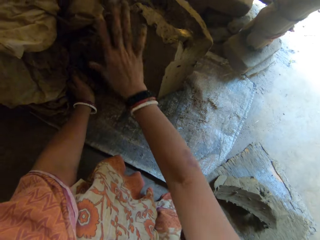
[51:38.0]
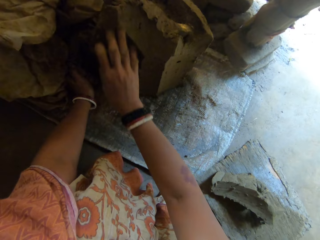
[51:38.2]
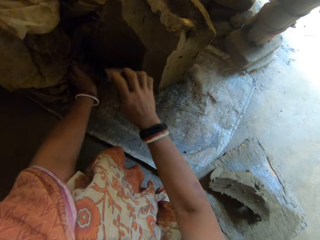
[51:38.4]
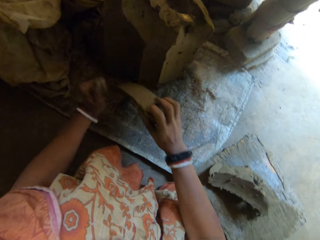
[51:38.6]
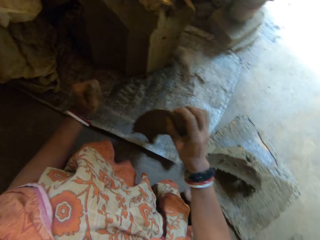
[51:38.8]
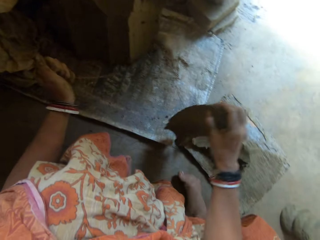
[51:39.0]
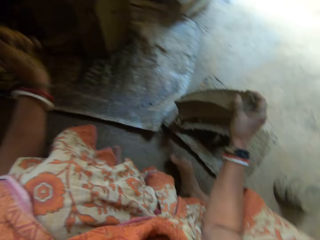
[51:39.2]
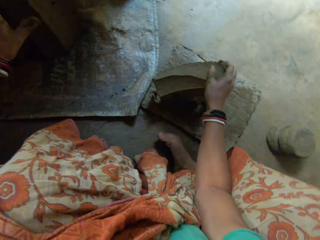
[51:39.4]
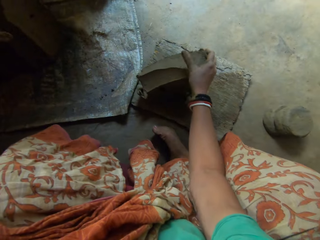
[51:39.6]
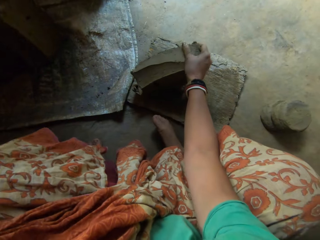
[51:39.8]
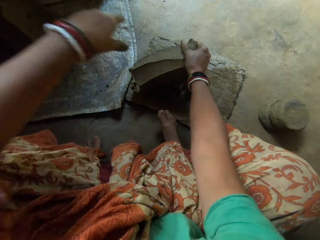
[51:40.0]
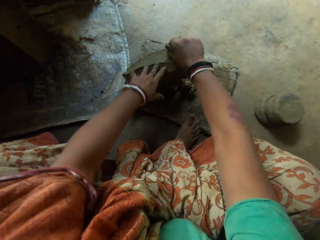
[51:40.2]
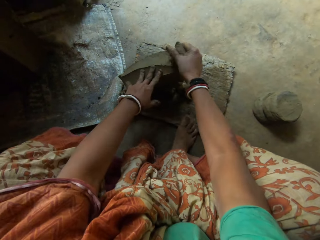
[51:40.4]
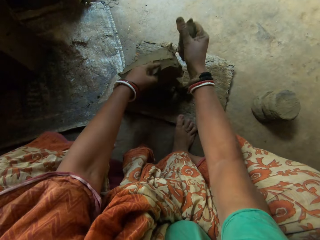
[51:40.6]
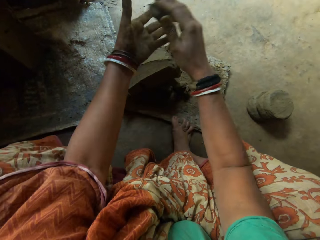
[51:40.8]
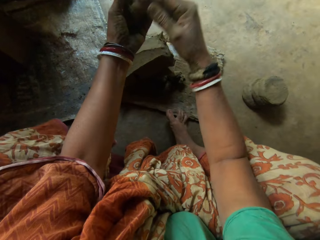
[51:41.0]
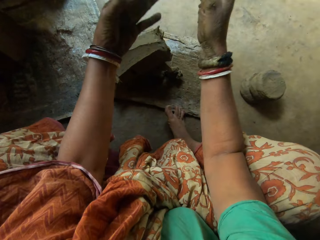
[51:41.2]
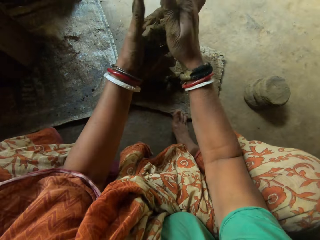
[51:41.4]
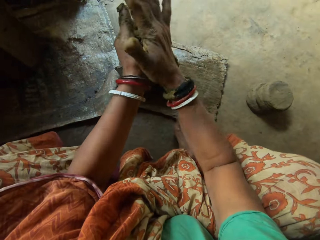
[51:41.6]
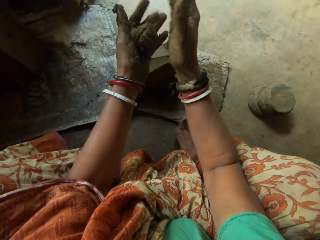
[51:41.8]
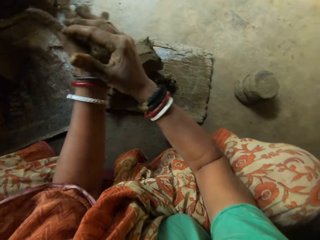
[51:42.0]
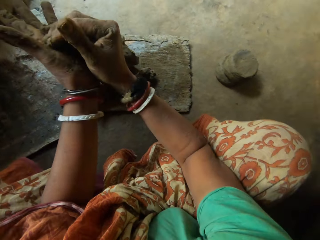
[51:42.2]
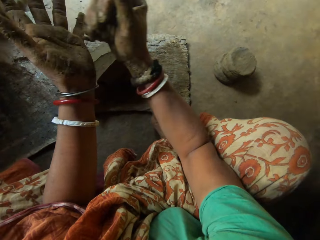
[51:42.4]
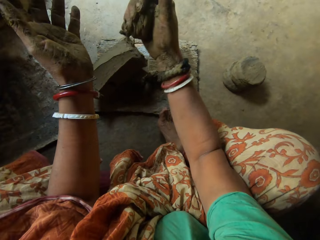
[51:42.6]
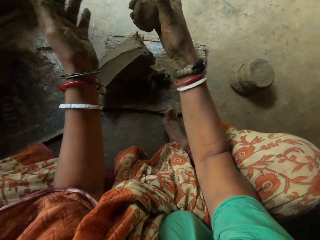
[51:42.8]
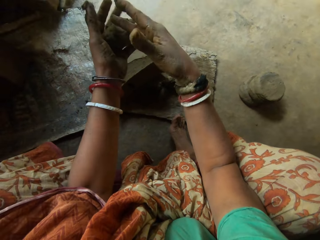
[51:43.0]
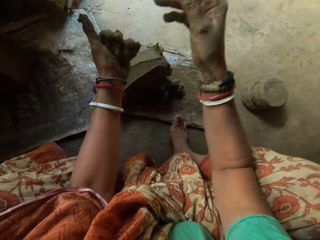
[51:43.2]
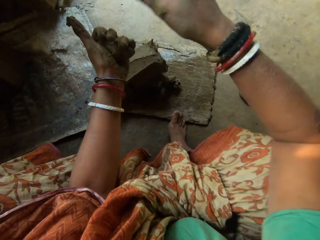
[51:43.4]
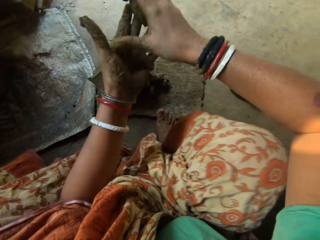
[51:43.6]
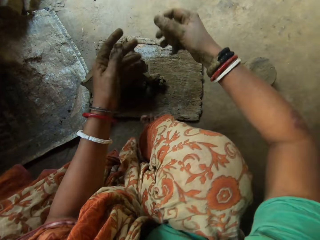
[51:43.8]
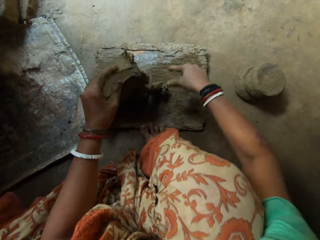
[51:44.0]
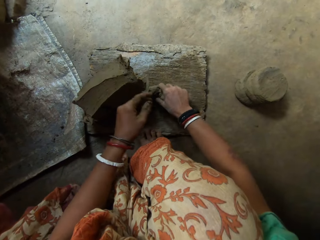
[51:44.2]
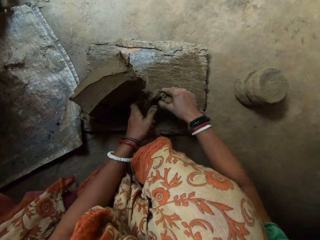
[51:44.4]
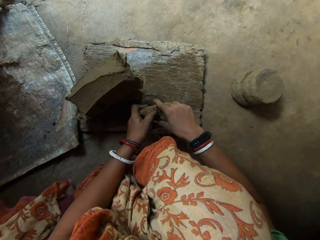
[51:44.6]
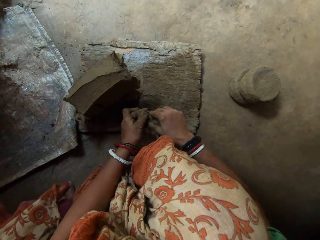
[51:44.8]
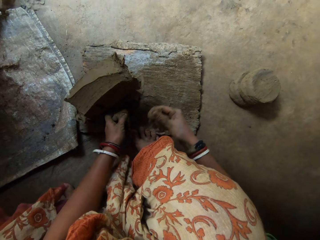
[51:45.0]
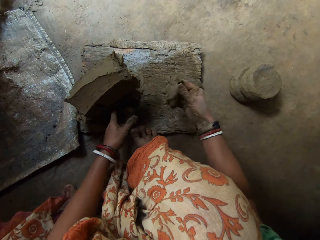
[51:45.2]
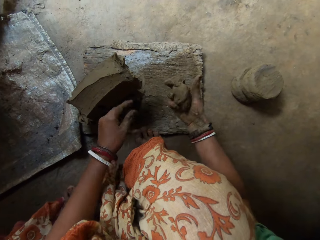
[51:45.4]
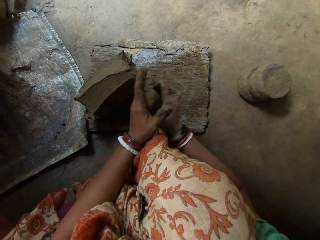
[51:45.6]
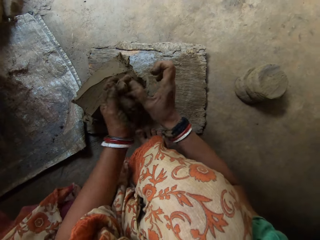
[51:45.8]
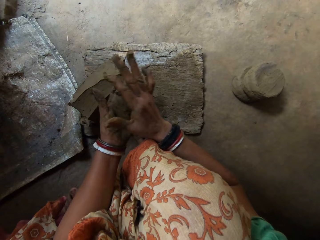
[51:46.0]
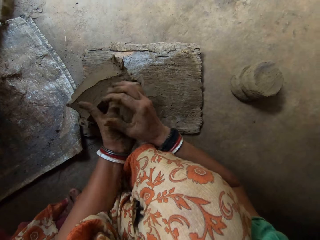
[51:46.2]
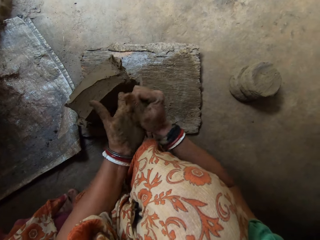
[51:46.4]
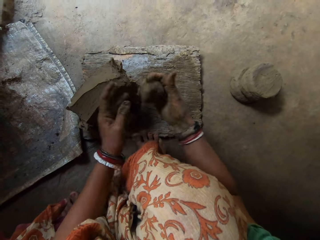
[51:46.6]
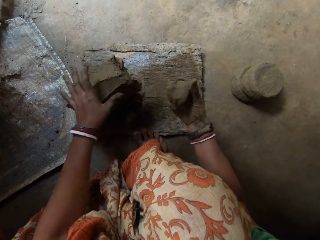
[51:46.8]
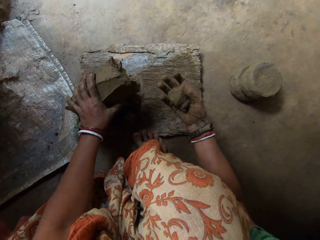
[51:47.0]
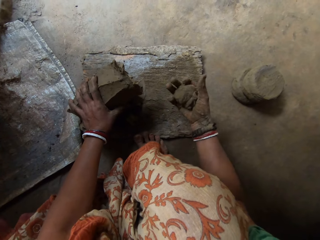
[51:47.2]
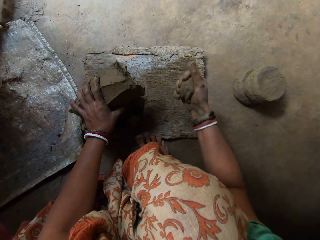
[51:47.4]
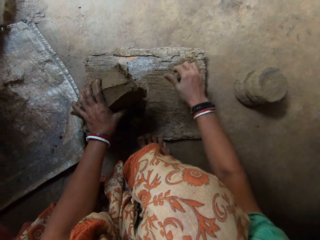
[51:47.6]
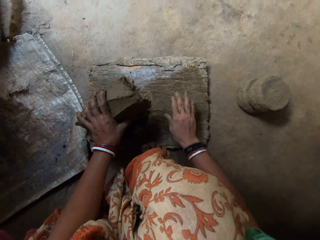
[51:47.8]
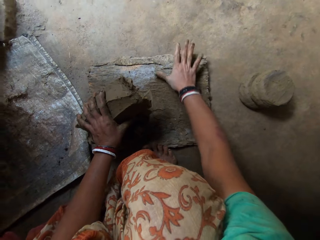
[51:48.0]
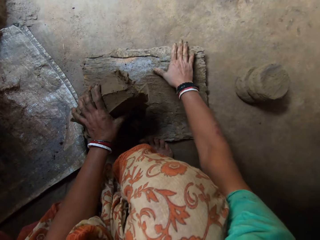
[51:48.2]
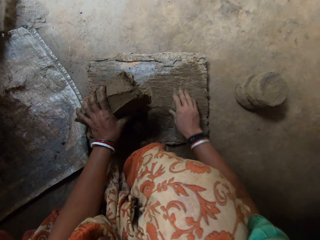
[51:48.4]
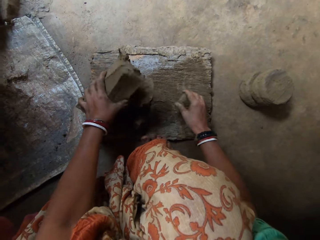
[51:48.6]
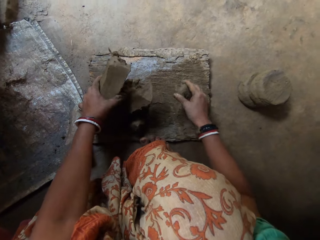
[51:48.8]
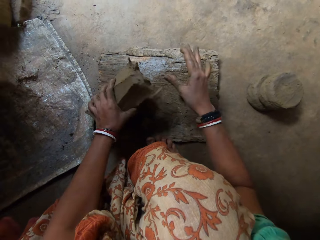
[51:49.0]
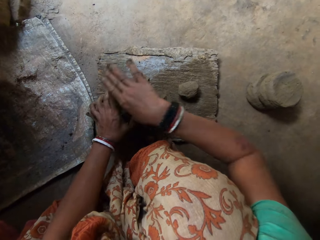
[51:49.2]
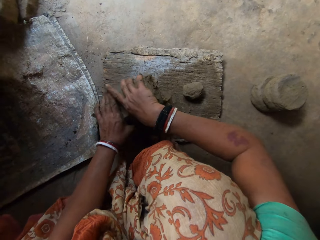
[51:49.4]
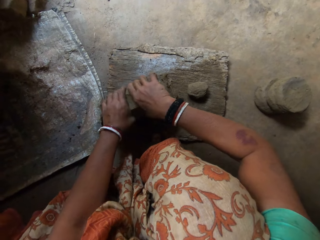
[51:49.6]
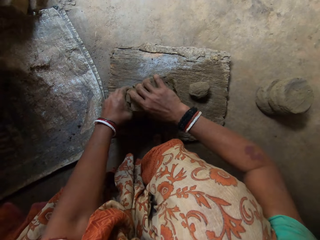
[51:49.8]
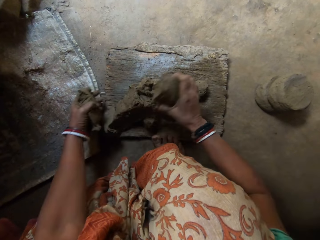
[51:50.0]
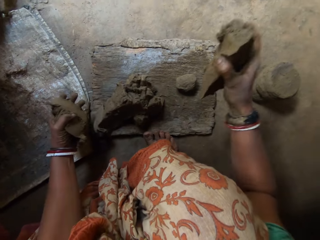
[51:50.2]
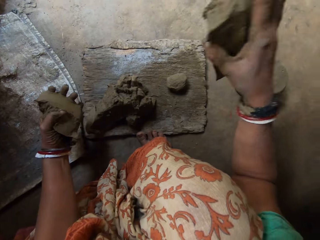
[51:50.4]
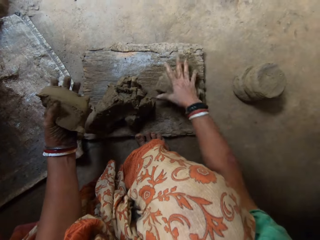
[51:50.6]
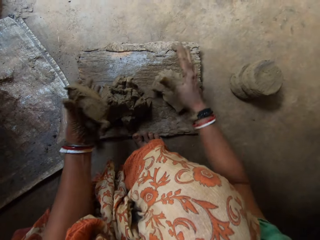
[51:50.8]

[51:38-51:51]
The camera wearer drops the clay on the wooden board. She cuts some clay. She removes a portion of the clay on the bigger clay. She rolls the clay in her hand. She shapes the clay in hands. She picks some clay on the wooden board. She removes a portion of the clay on the bigger clay. She cuts some clay. She rolls the clay in her hand. She shapes the clay in hands. She places her left hand on the clay. She rolls the clay in her right hand on the wooden board. She cuts the clay using a hand. She drops the clay in her right hand on the wooden board.

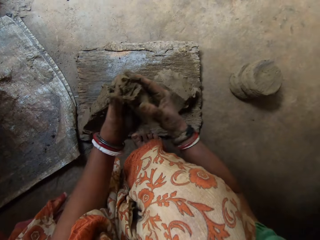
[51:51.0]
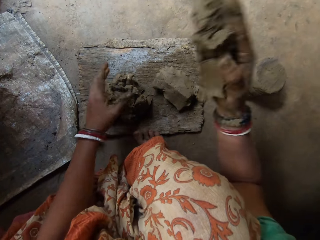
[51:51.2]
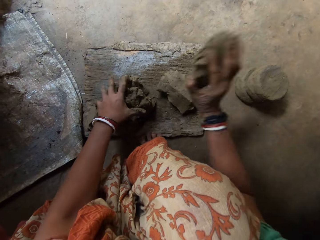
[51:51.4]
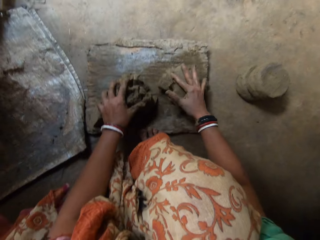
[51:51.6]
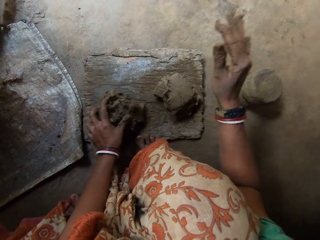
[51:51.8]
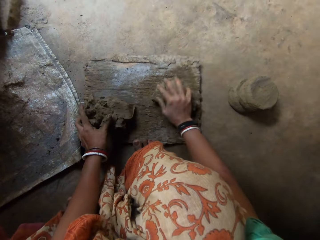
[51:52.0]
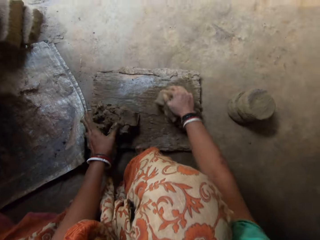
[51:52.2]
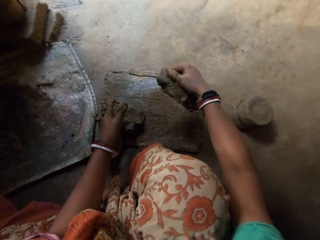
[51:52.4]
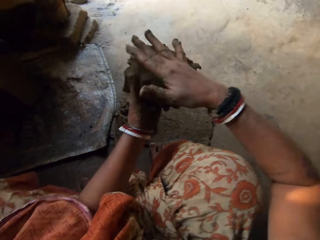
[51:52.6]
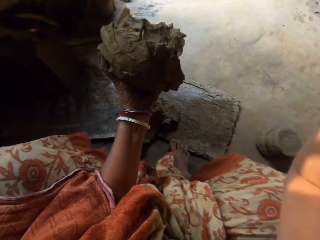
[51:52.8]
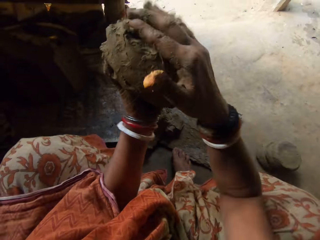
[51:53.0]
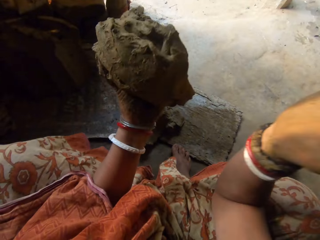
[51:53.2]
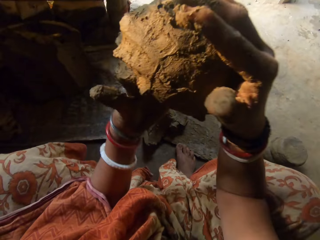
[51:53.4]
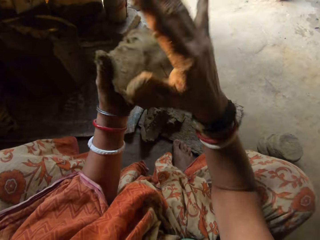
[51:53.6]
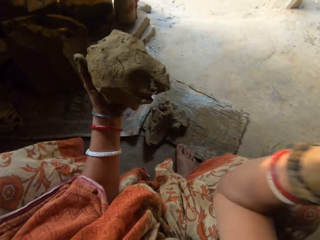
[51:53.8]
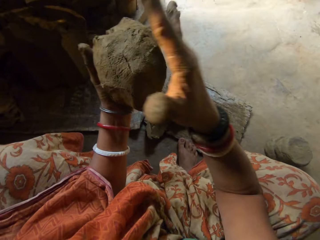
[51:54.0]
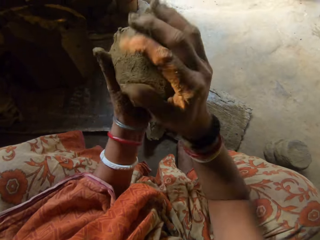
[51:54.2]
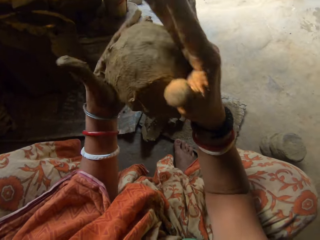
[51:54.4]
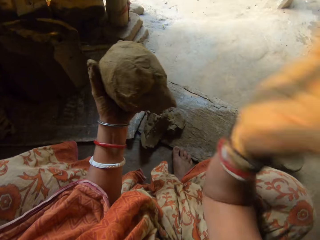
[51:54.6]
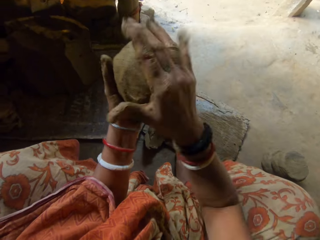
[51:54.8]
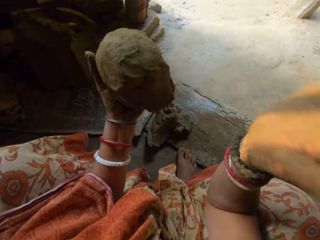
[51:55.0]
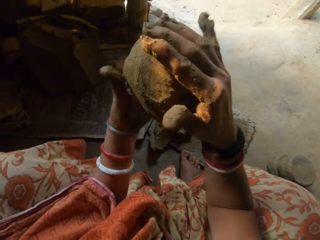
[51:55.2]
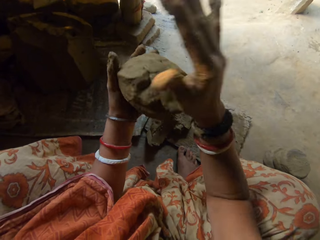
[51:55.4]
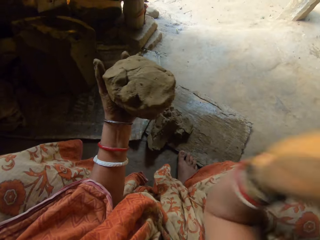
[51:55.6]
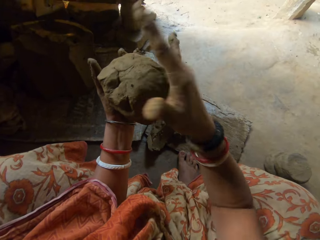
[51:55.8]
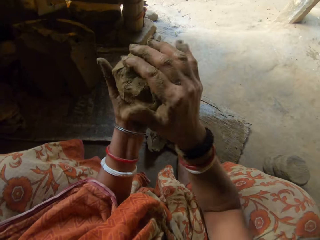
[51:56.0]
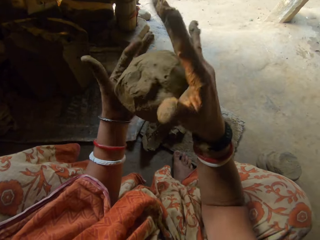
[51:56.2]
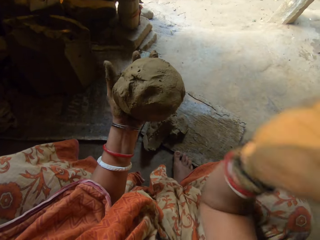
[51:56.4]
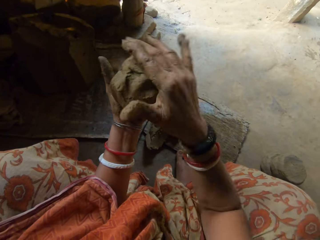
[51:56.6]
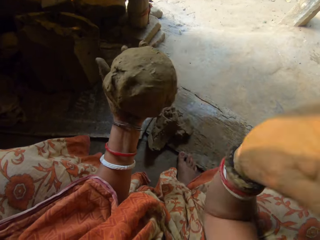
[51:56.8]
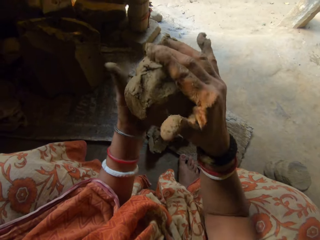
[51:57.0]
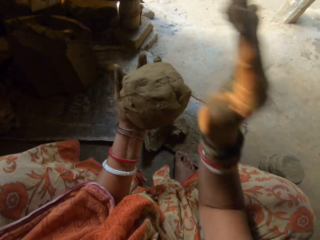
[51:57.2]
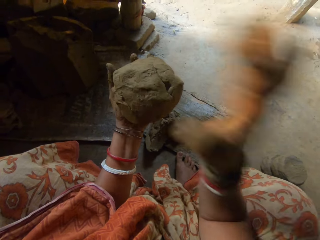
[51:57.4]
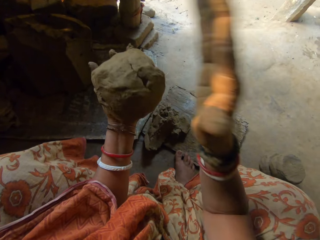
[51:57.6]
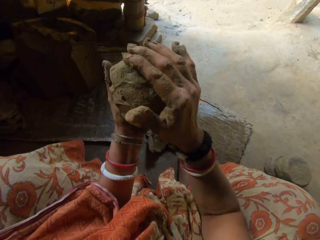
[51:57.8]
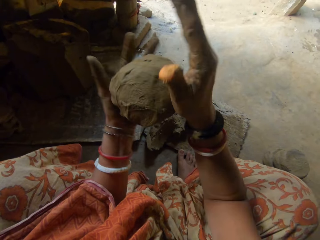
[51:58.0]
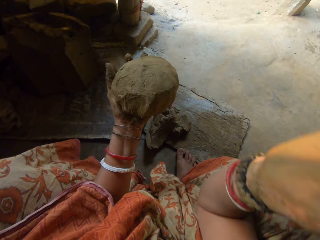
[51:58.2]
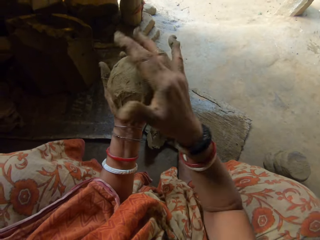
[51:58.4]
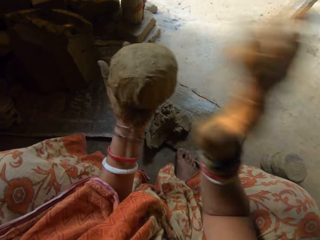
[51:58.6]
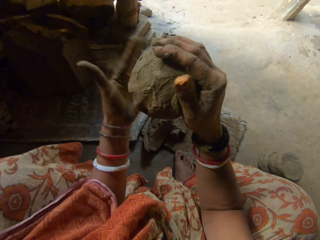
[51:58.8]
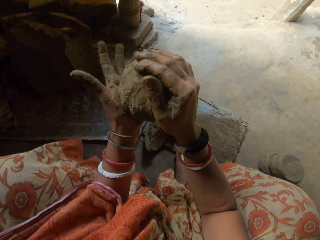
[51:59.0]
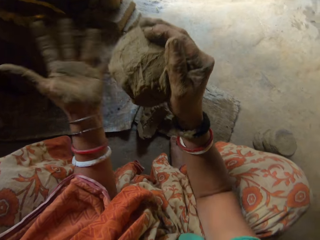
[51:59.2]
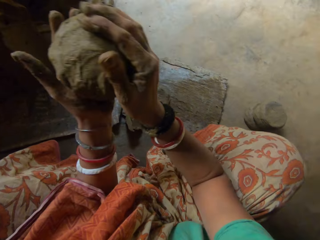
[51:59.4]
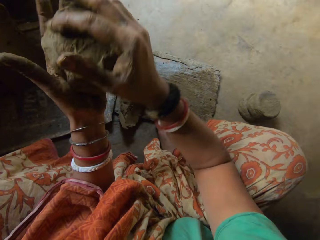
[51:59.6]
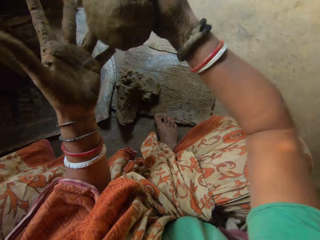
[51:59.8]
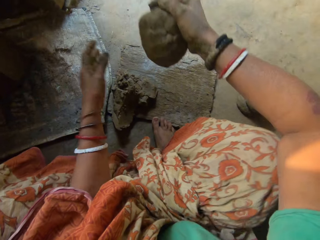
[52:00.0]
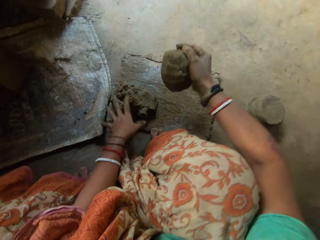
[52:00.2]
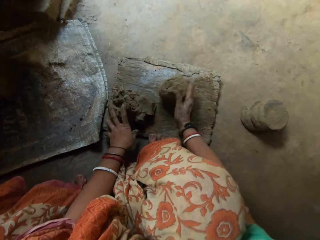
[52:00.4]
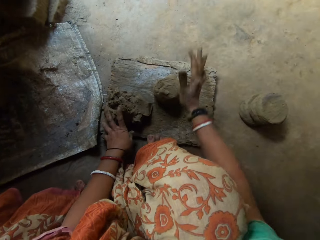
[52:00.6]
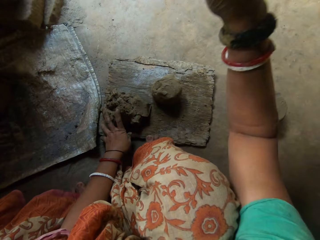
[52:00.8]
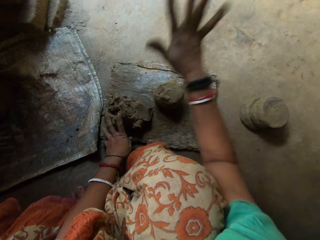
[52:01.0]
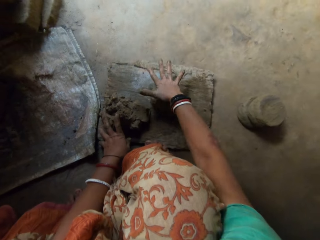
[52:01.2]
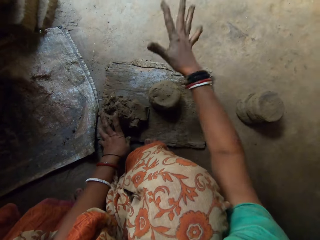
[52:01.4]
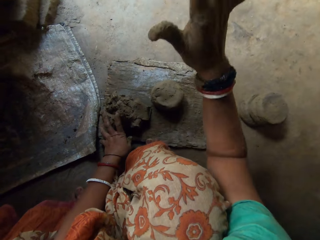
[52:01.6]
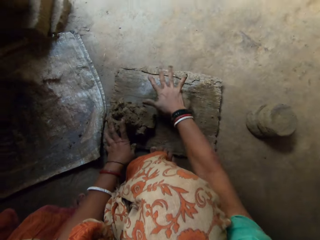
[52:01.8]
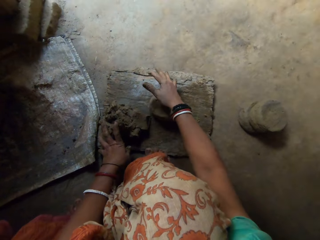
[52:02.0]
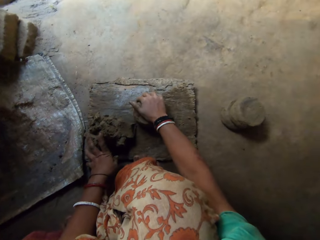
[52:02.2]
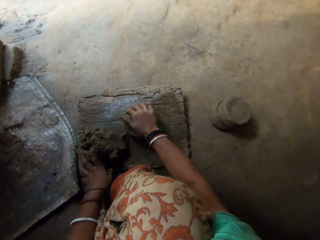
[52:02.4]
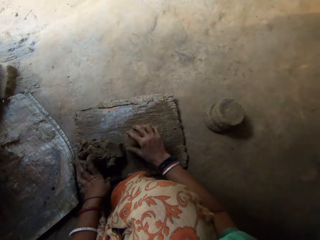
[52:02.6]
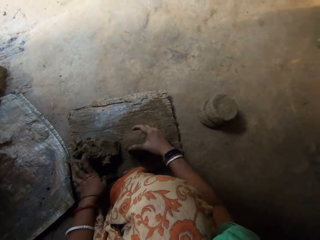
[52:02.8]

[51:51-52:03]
The camera wearer passes the clay in her left hand to her right hand. She drops the clay in her right hand on the wooden board. She hits the clay with her right hand. She lifts the clay with her right hand. She puts the clay in her left hand. She hits the clay with her right hand. She shapes the clay in hand. She hits the clay with her left hand. She drops the clay in her right hand on the wooden board. She hits the clay with her right hand. She flattens the clay on the wood.
